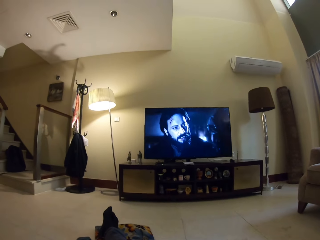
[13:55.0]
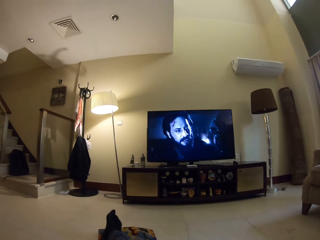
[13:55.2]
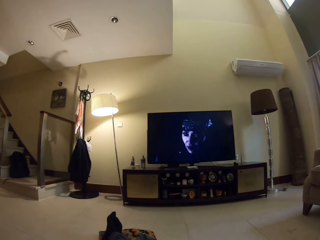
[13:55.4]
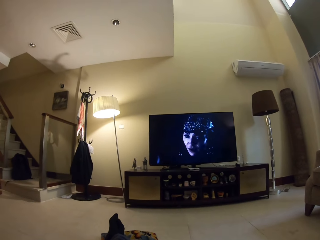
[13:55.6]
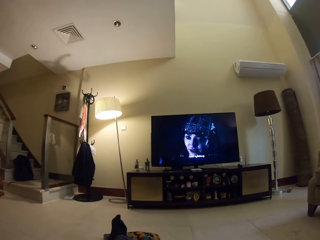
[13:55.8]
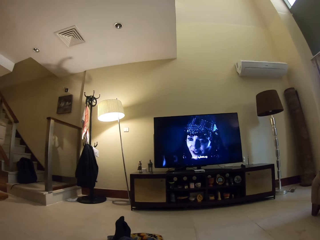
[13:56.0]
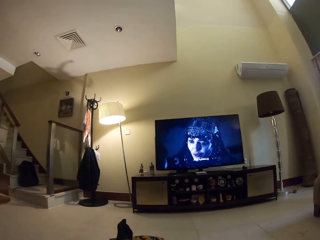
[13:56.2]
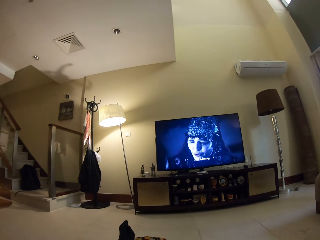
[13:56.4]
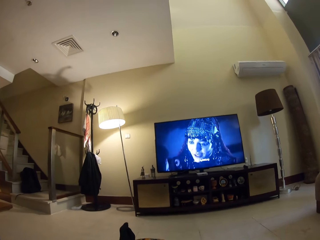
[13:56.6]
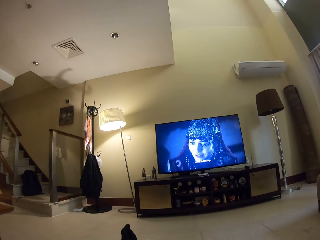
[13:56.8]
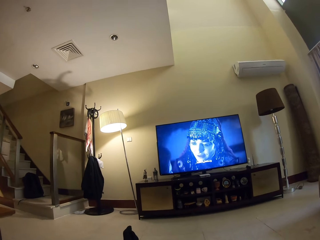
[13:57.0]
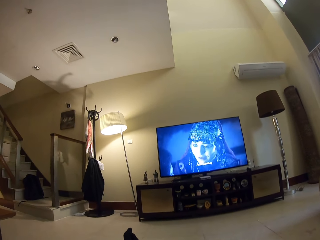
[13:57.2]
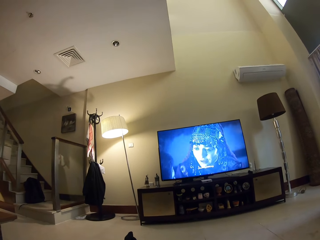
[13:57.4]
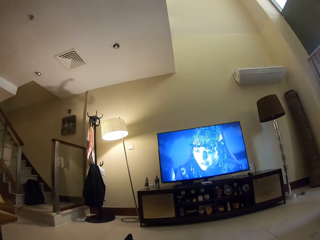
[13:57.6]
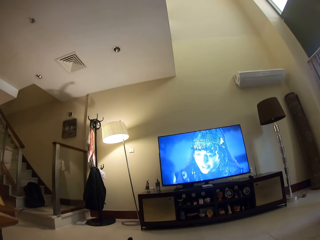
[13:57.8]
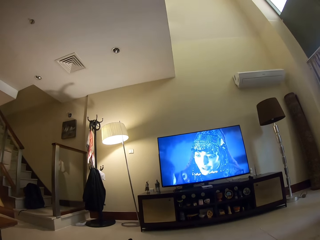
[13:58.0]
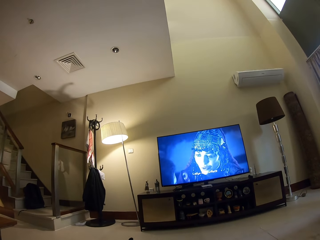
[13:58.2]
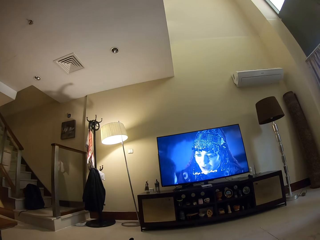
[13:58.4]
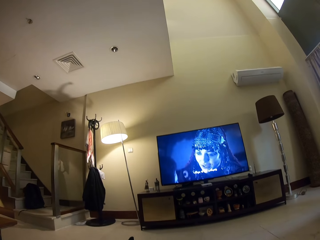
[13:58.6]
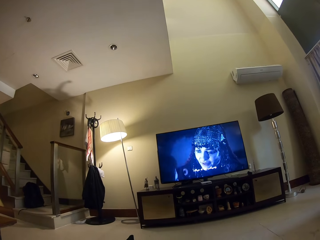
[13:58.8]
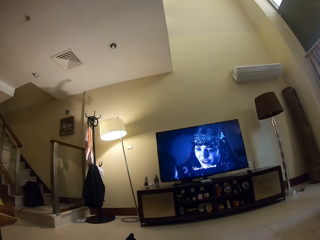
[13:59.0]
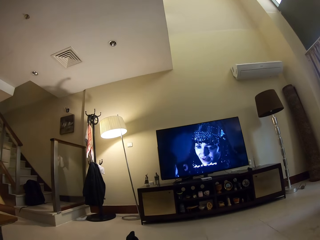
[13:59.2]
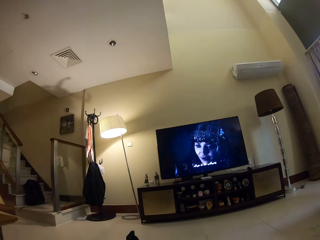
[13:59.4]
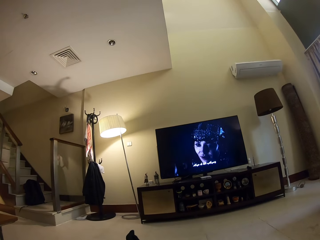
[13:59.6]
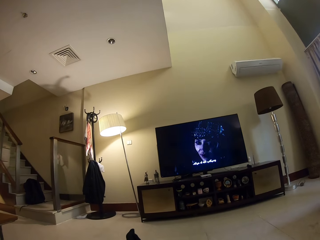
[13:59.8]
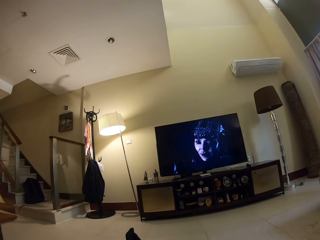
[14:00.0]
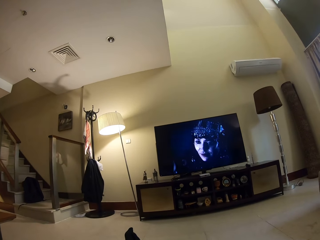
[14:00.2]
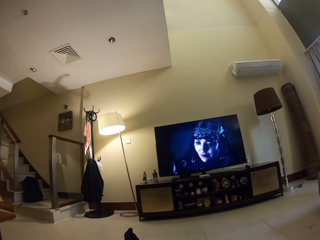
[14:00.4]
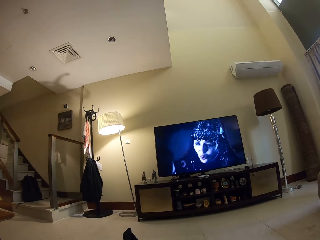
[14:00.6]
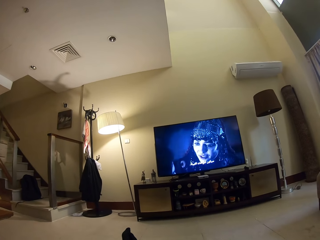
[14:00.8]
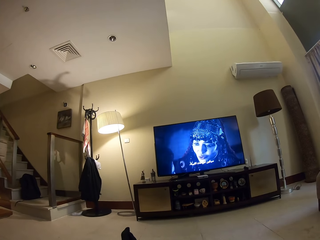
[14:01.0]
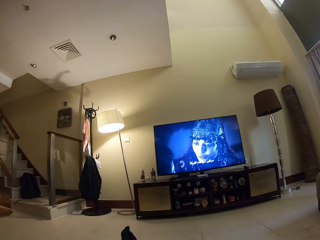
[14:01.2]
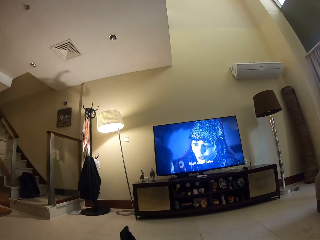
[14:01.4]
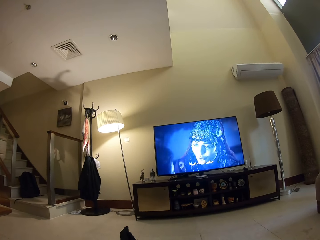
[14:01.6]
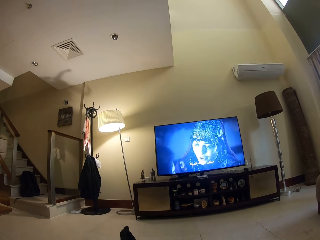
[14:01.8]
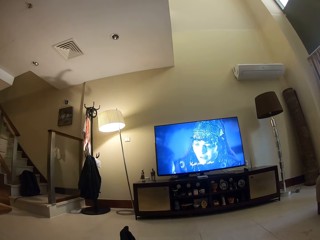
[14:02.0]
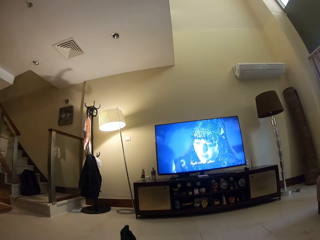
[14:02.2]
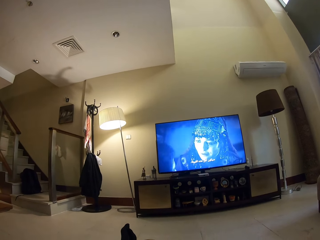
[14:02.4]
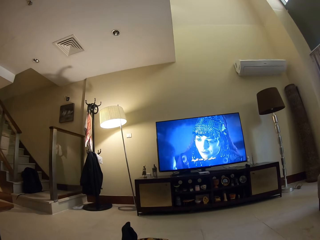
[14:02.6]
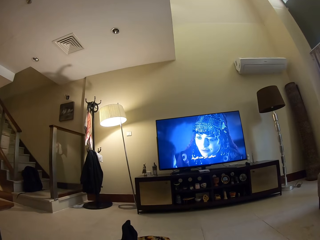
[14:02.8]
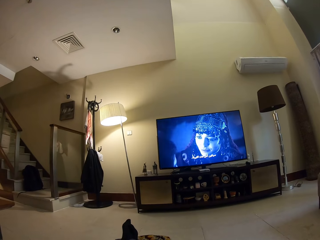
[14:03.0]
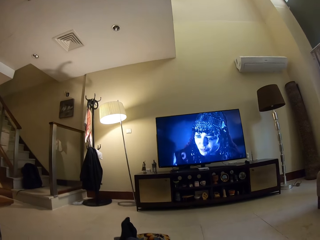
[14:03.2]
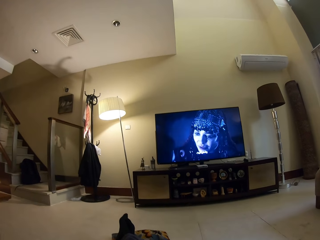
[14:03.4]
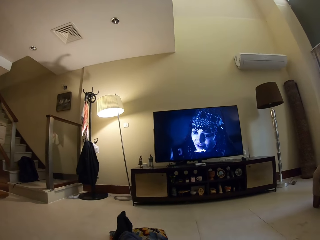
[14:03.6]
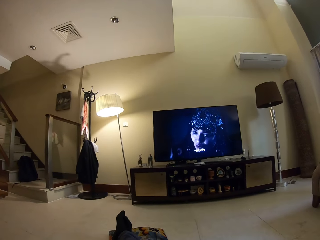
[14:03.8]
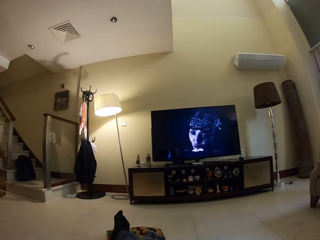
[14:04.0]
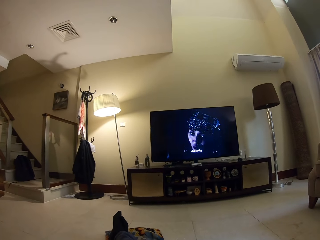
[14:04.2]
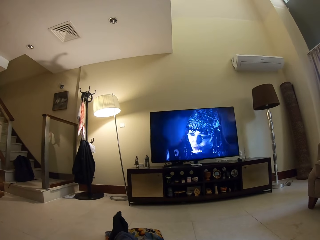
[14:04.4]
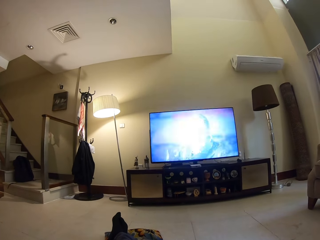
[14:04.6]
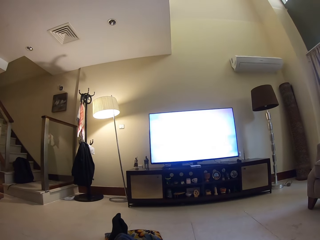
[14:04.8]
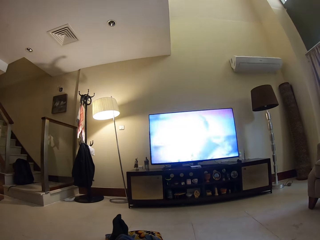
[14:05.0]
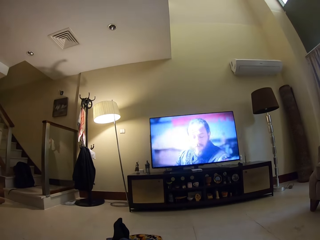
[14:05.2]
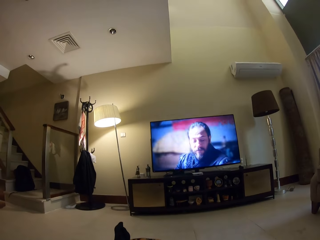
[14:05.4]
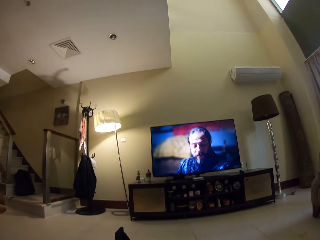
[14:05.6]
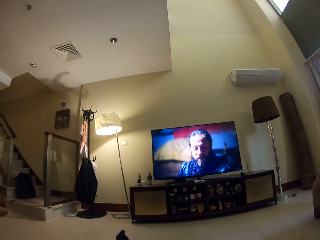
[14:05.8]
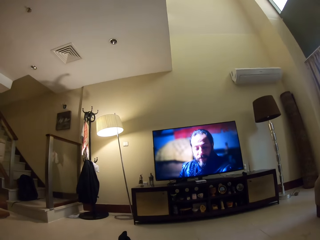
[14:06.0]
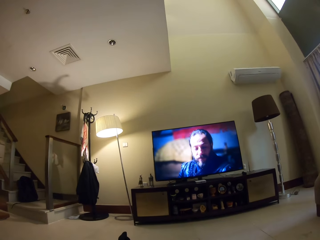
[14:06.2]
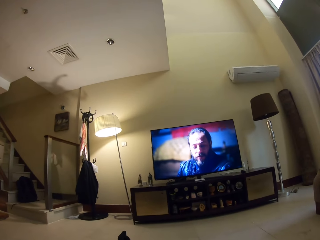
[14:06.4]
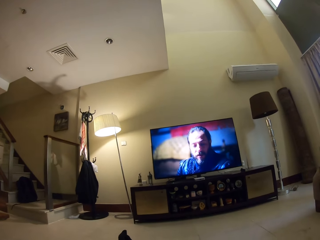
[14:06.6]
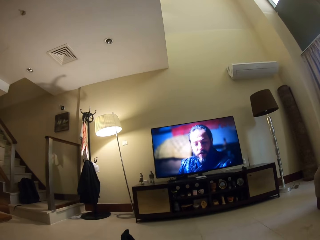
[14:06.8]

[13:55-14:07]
The camera wearer lowers a hand.

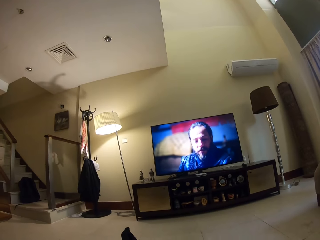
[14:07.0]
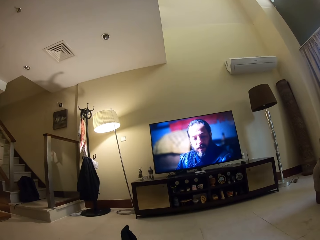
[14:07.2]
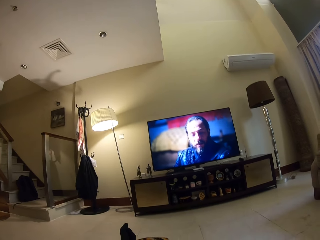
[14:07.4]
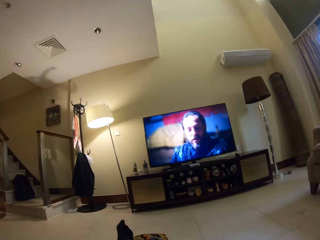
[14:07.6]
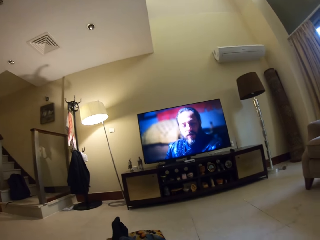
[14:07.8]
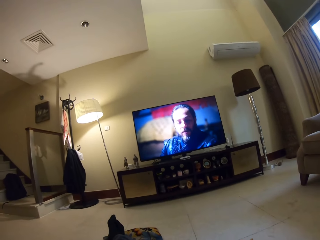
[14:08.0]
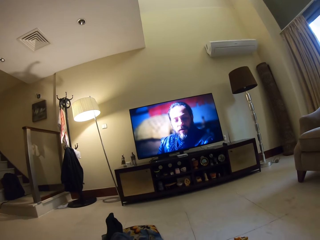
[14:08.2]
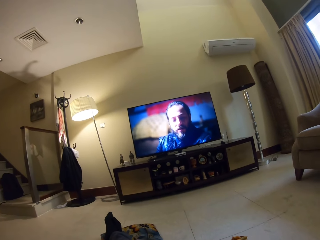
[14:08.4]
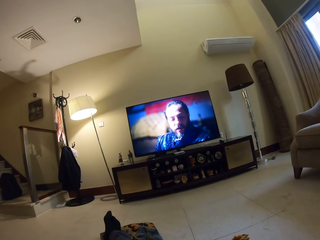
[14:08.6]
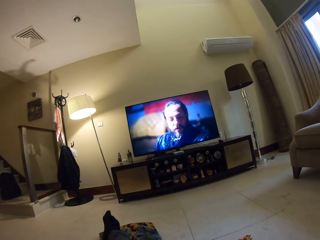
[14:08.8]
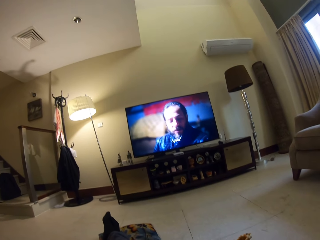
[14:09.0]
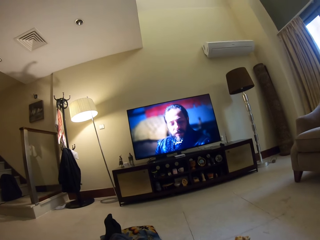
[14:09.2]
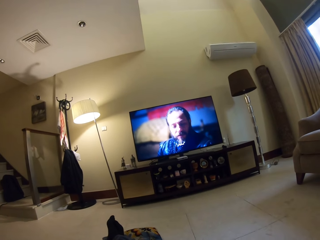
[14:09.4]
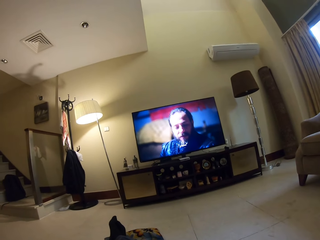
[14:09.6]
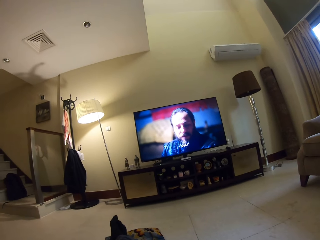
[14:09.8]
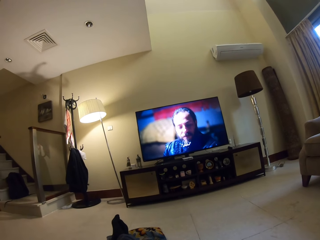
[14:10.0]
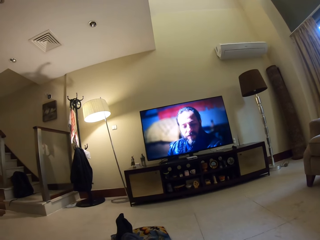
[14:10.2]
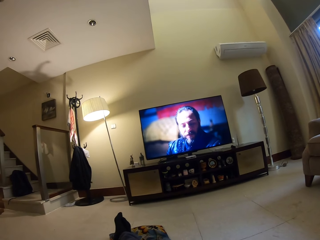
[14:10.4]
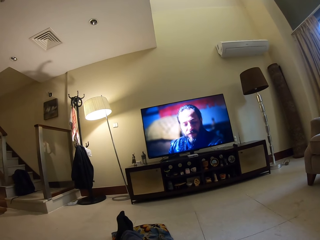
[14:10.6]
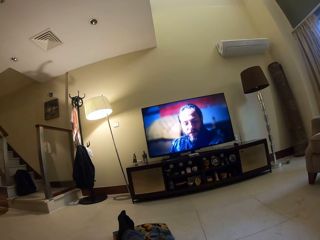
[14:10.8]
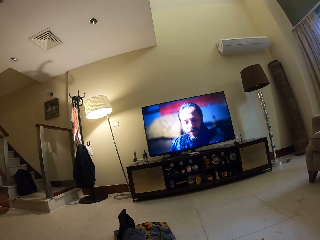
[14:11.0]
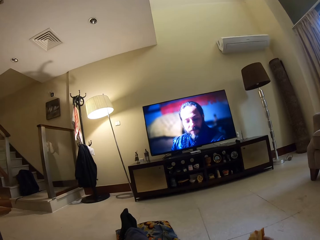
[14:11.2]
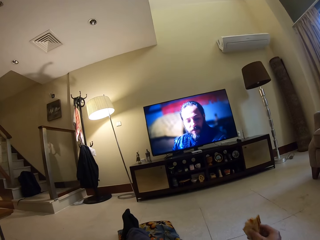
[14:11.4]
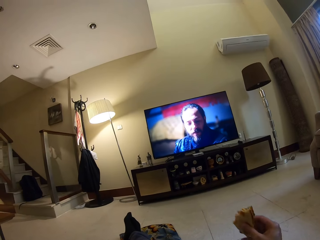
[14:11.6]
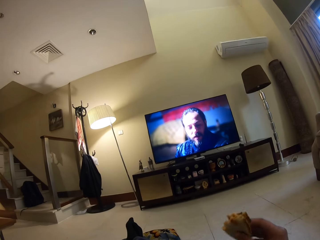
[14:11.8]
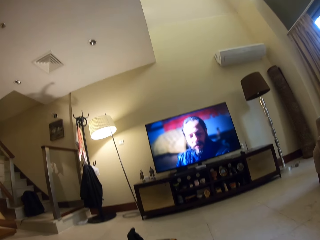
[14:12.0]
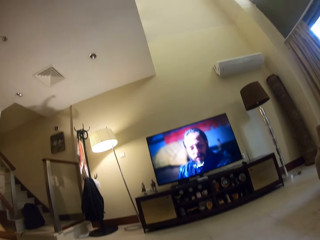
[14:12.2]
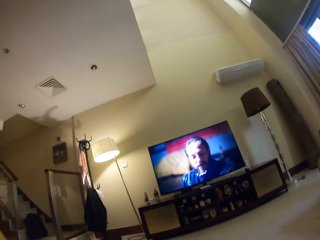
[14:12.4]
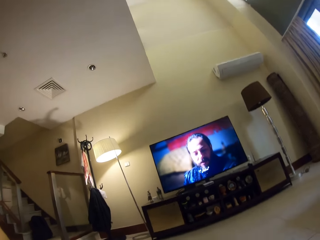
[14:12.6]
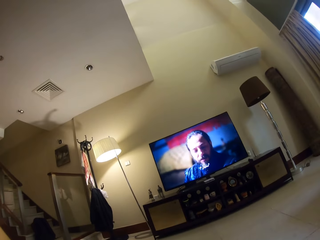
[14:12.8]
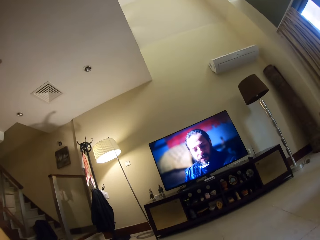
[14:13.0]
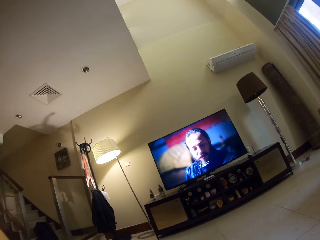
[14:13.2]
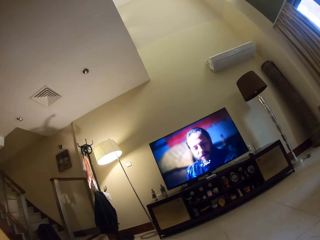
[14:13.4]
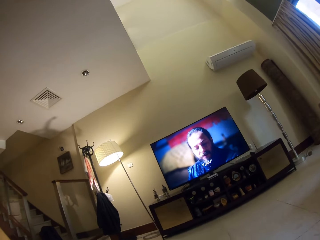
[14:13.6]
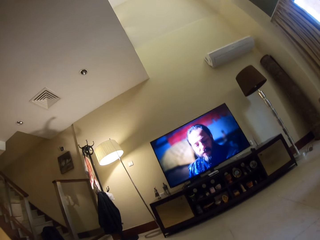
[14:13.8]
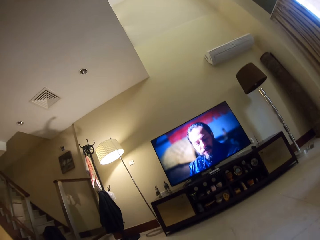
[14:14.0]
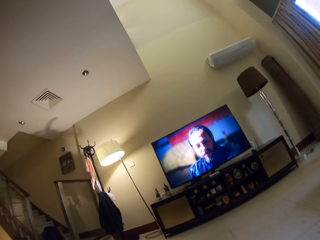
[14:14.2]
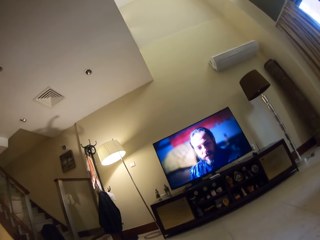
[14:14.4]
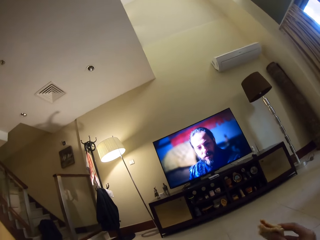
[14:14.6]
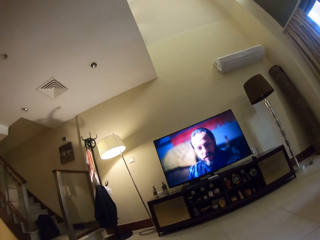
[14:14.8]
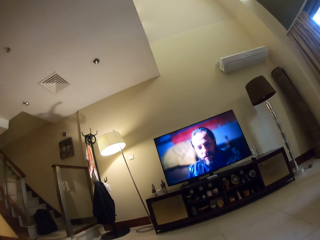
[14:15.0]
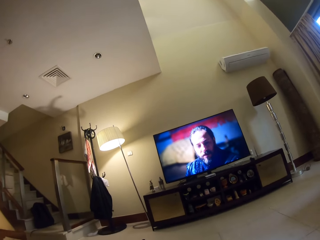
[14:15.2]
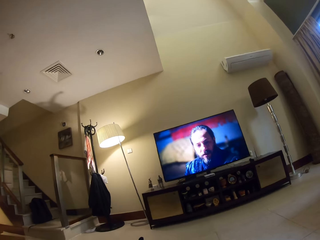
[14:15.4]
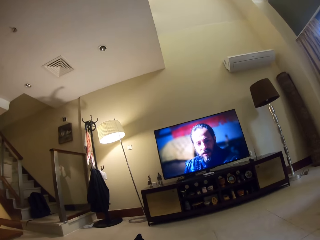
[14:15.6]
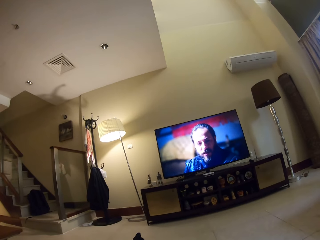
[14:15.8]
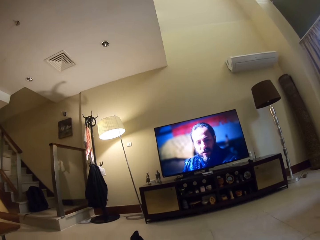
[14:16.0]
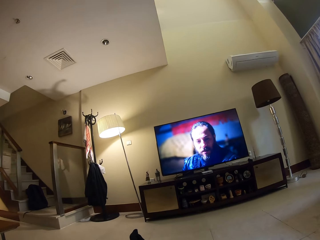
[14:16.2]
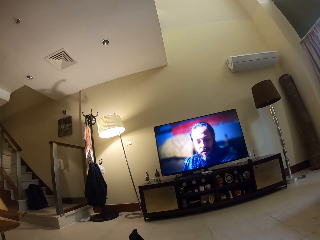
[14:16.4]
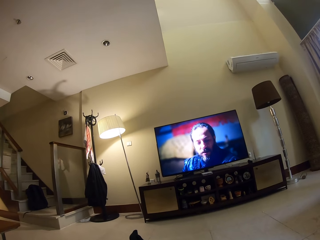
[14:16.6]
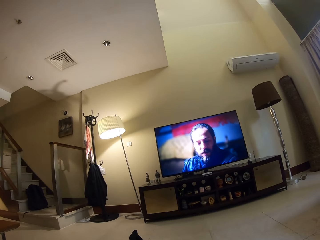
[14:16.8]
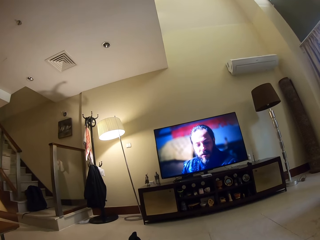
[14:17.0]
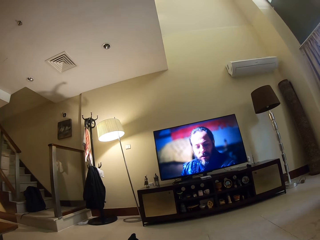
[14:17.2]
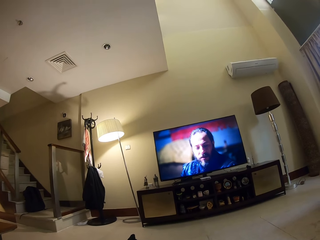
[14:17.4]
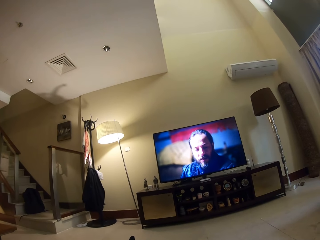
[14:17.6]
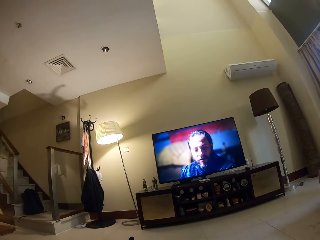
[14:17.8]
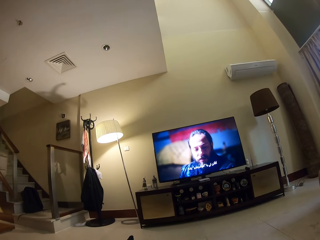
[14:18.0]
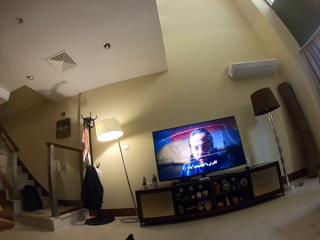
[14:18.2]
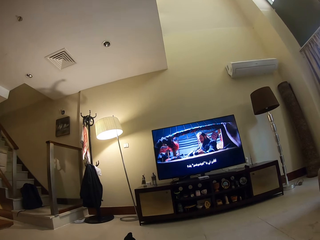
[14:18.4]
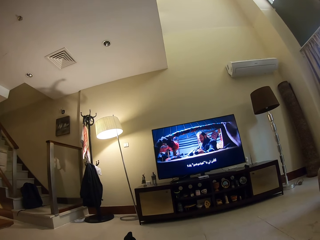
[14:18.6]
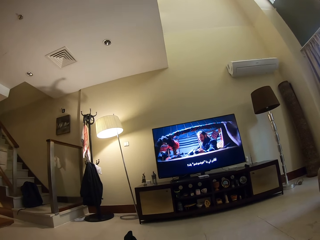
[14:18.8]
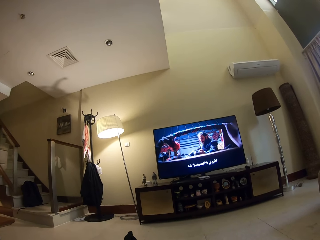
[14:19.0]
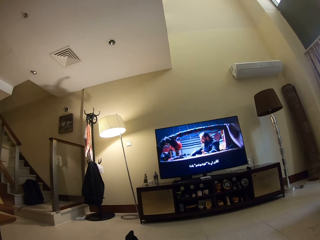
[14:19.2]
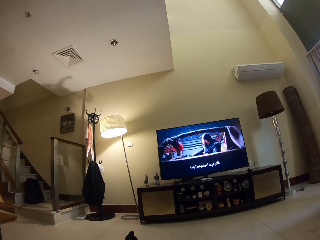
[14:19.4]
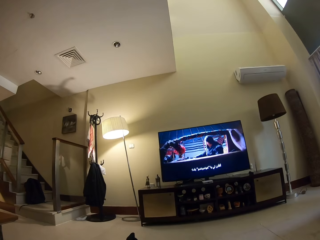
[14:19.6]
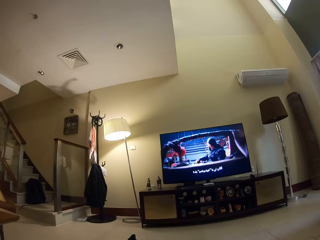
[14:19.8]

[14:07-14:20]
The camera wearer watches the television, holds the snack in the hand, and lifts the hand up. They eat and lower the hand.
